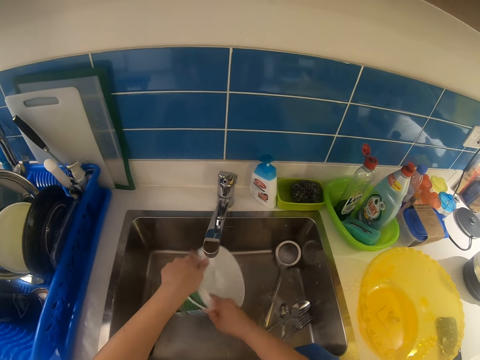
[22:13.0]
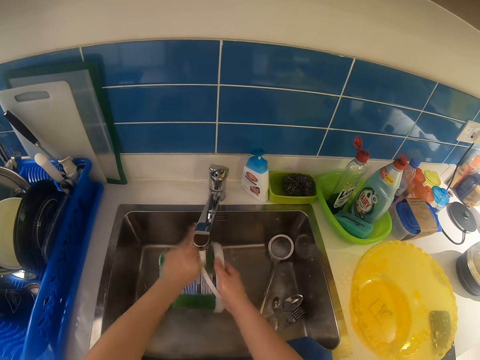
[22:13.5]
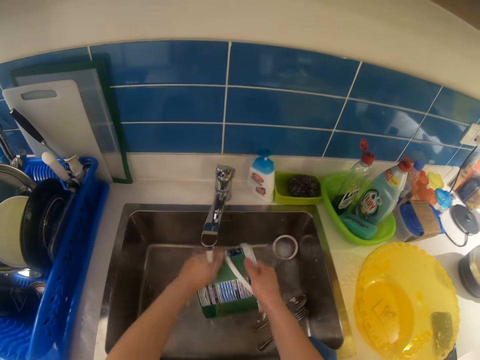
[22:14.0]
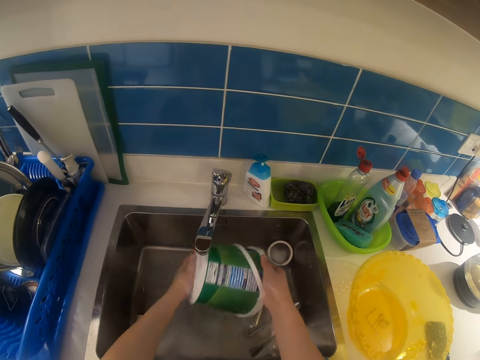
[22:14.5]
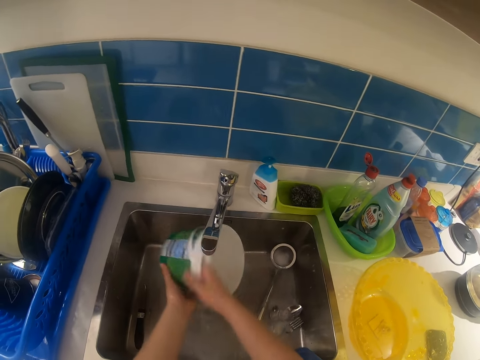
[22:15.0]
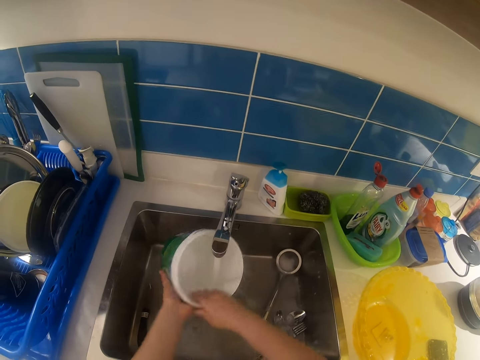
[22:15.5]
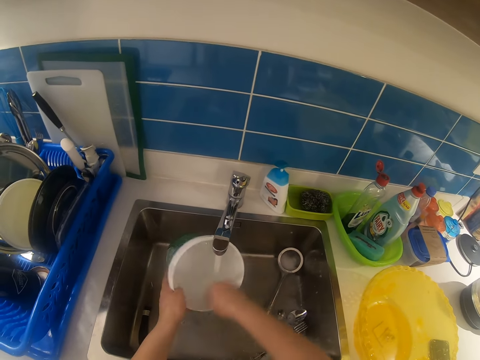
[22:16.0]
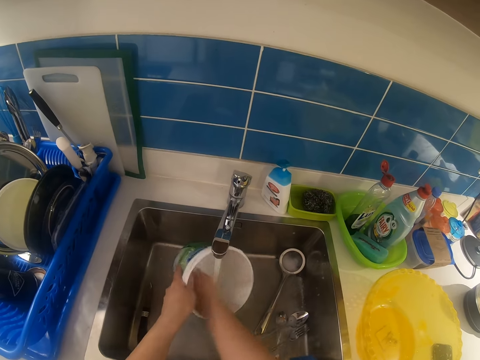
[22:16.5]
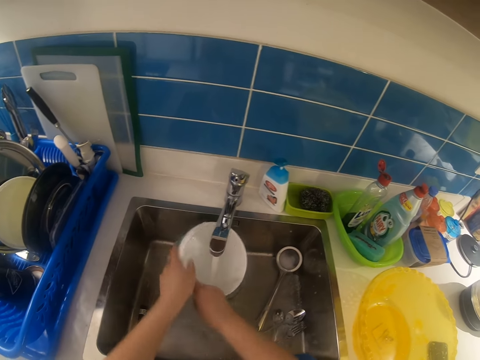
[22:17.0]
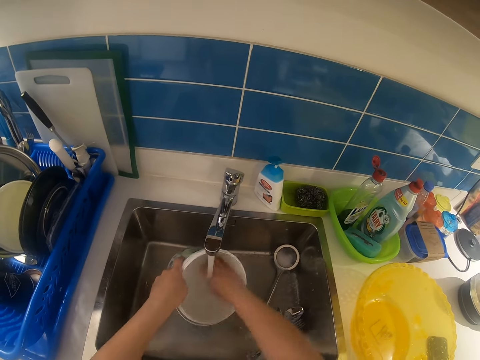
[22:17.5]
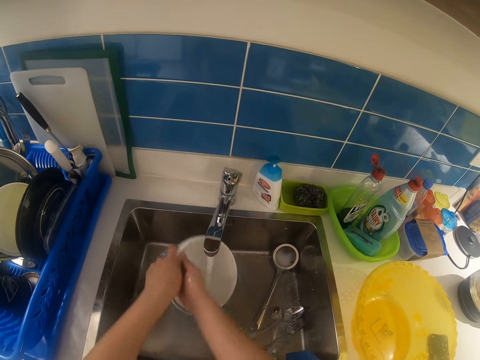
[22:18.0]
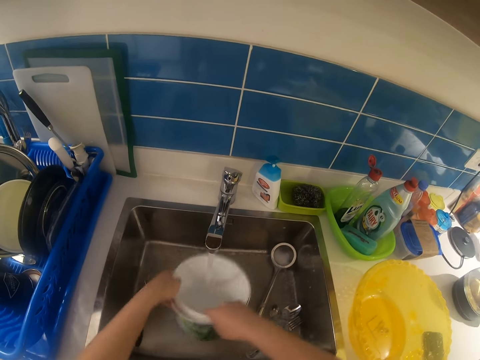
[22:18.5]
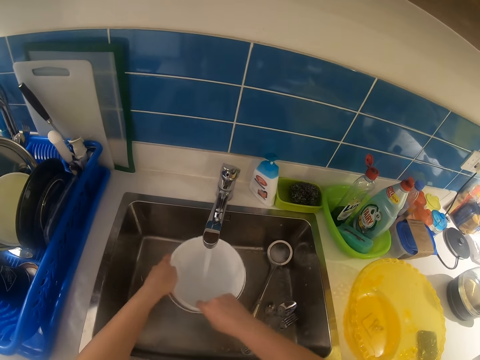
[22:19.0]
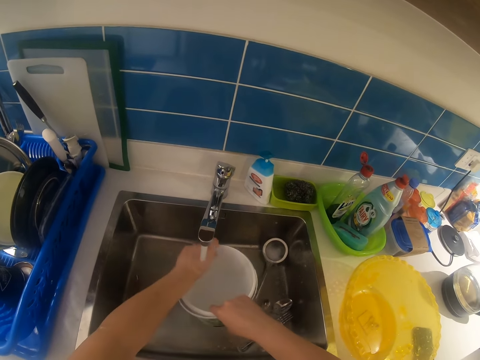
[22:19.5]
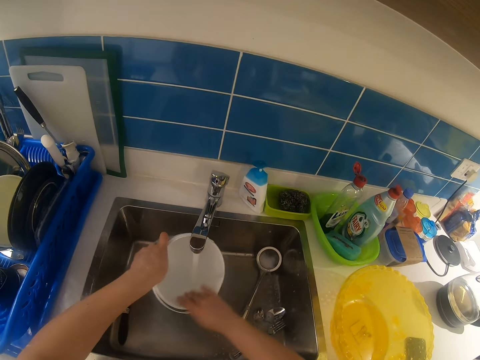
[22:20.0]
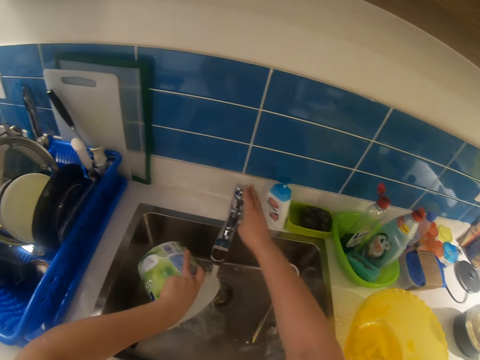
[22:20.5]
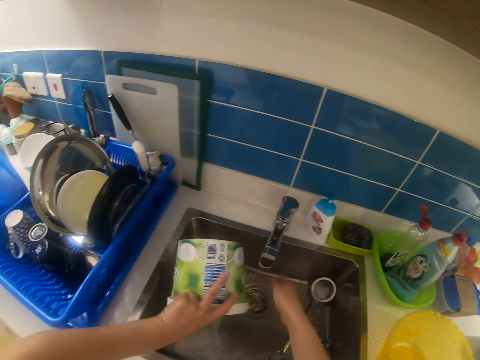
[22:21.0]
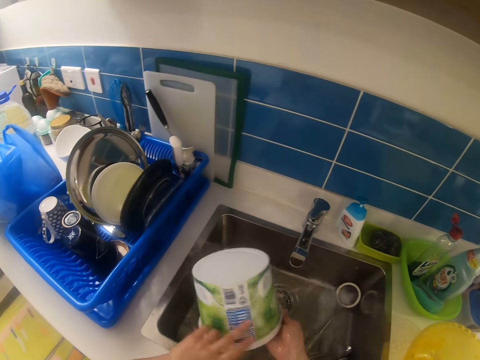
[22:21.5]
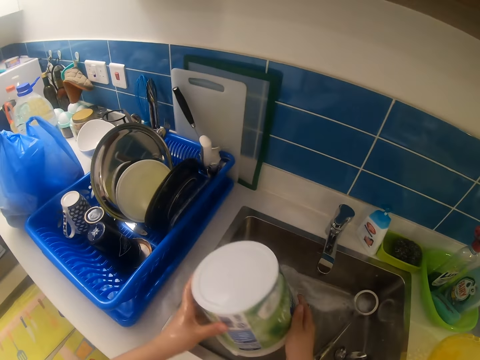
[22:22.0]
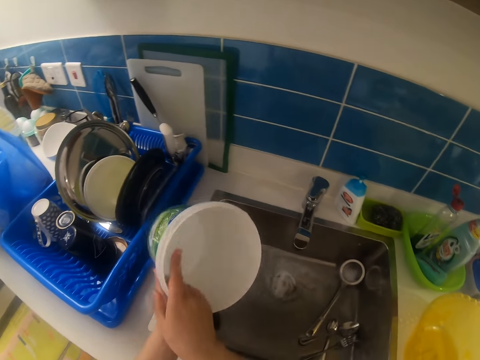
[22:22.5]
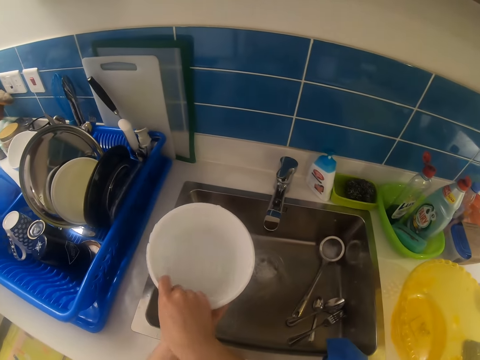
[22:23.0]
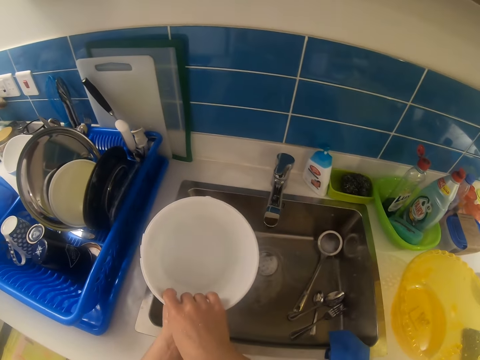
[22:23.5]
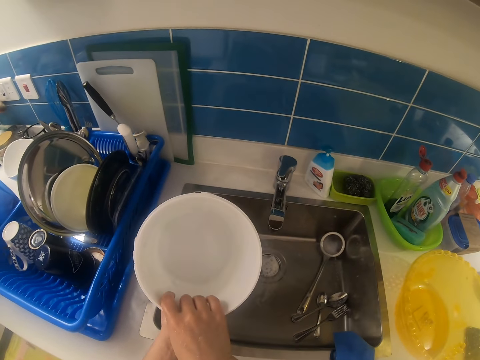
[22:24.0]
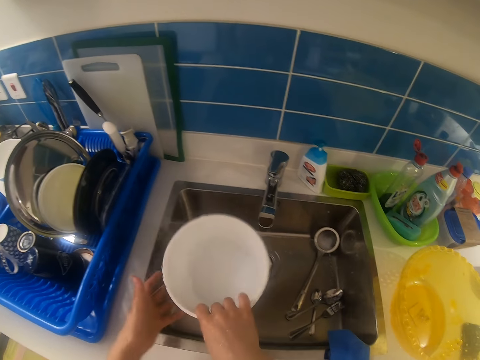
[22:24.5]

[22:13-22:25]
The camera wearer closes the tap with his right hand. He turns the bucket on the sink and looks at the bucket.

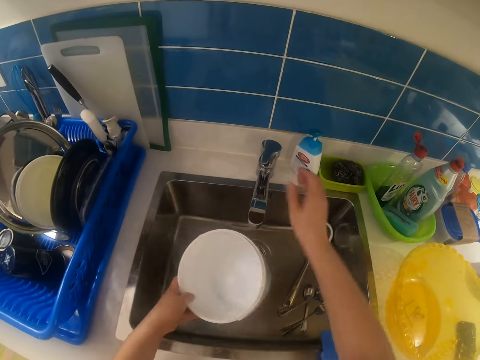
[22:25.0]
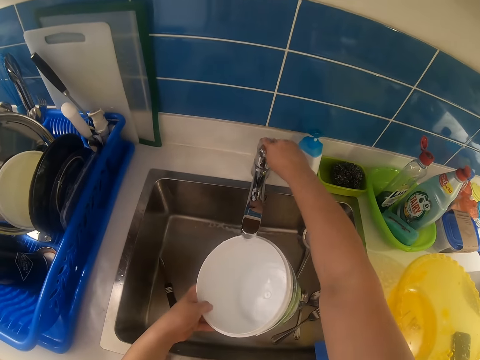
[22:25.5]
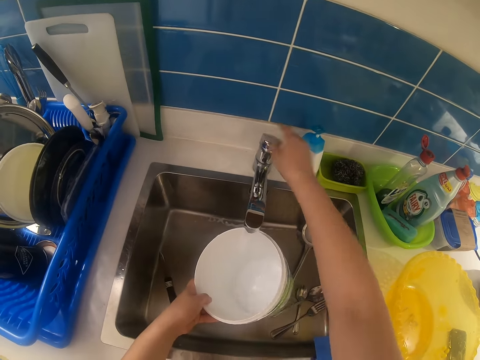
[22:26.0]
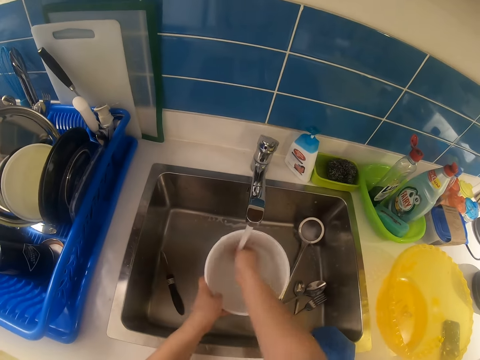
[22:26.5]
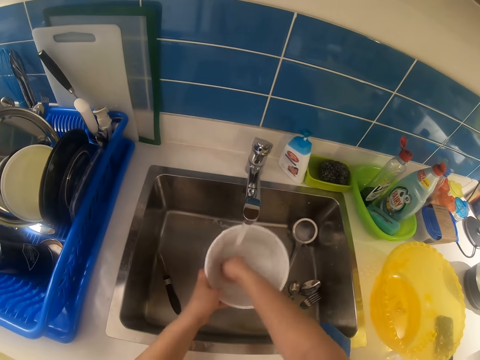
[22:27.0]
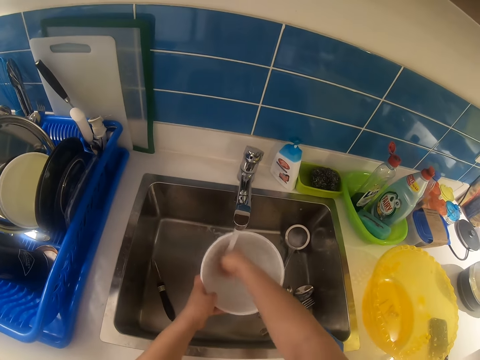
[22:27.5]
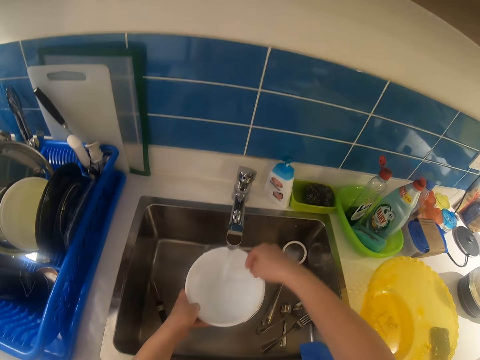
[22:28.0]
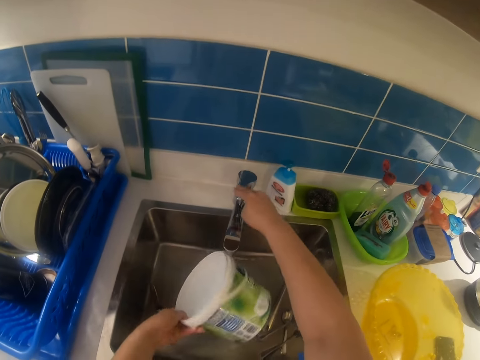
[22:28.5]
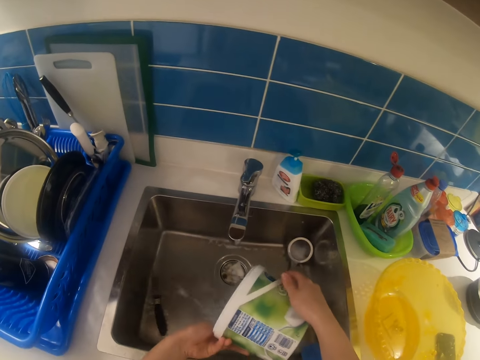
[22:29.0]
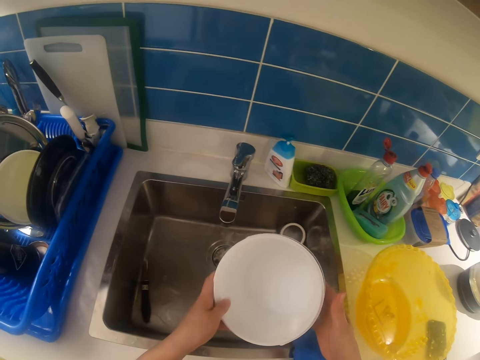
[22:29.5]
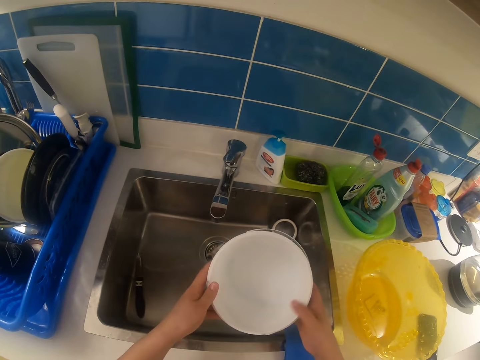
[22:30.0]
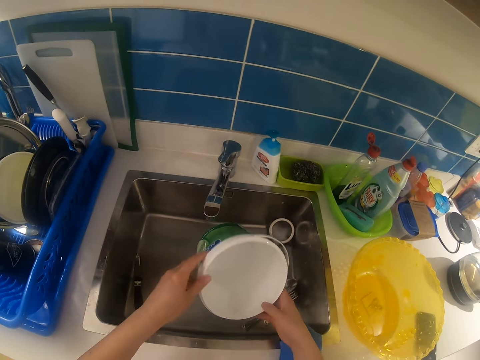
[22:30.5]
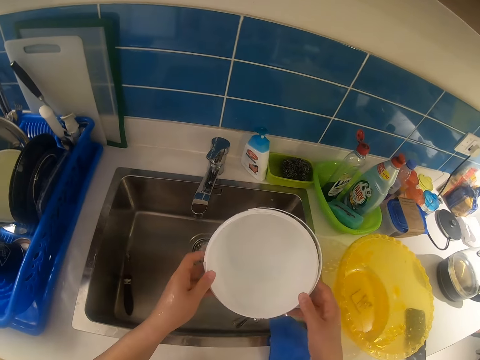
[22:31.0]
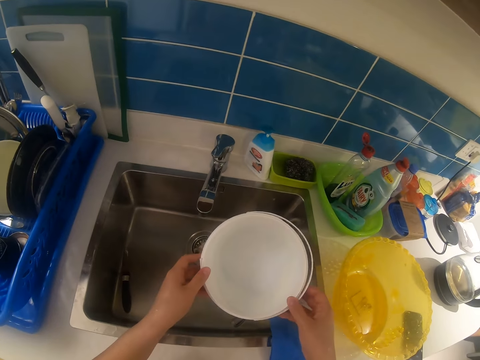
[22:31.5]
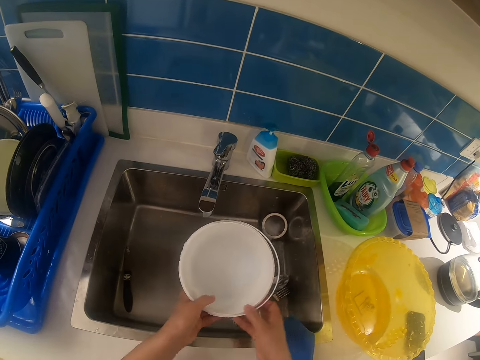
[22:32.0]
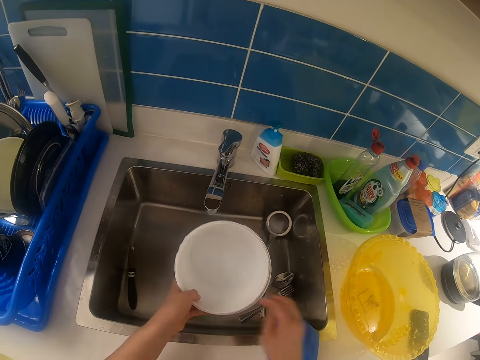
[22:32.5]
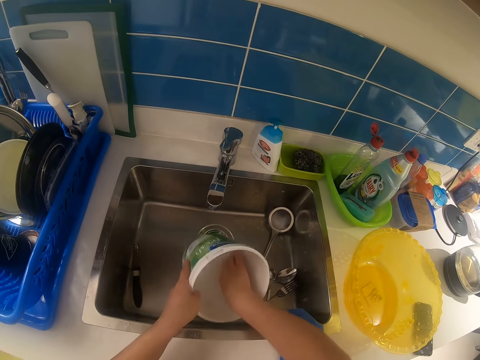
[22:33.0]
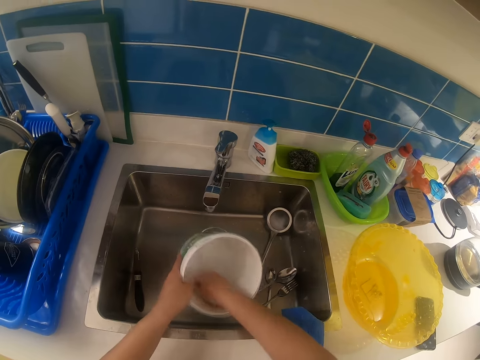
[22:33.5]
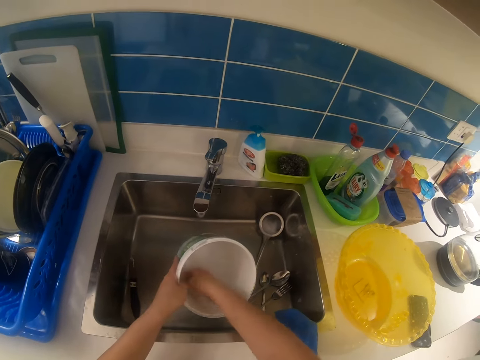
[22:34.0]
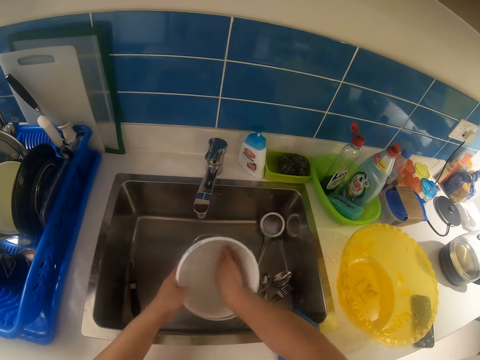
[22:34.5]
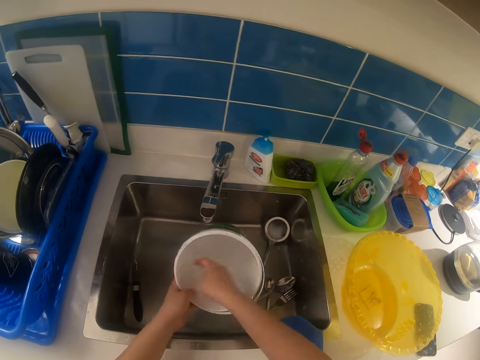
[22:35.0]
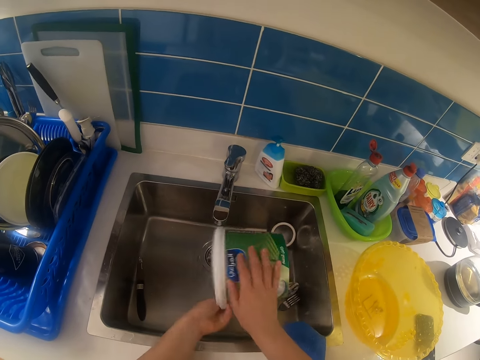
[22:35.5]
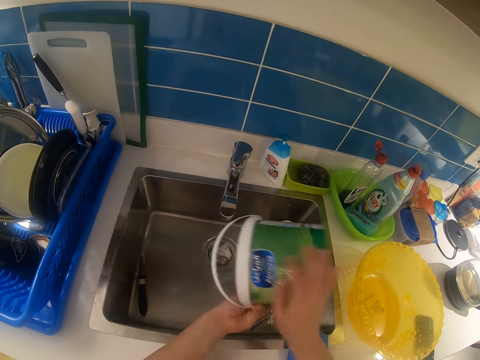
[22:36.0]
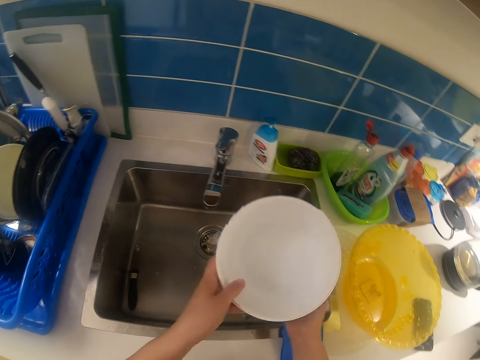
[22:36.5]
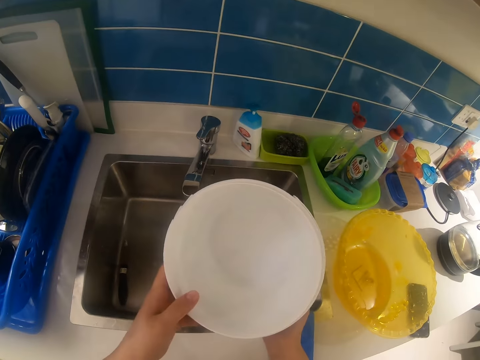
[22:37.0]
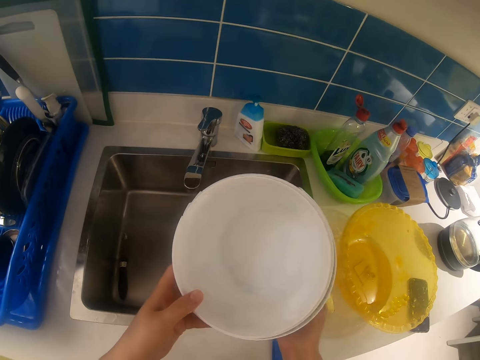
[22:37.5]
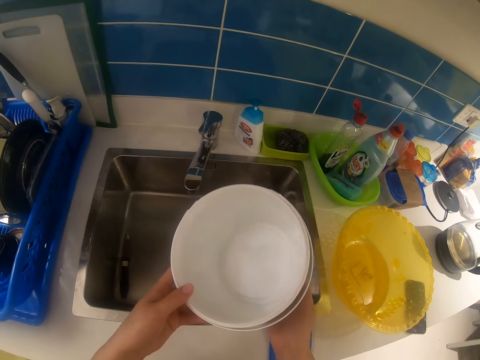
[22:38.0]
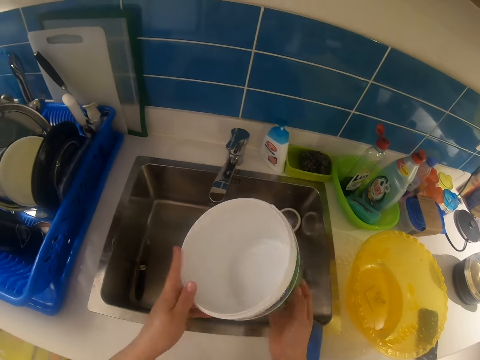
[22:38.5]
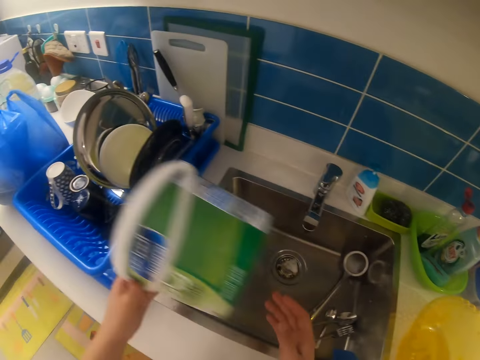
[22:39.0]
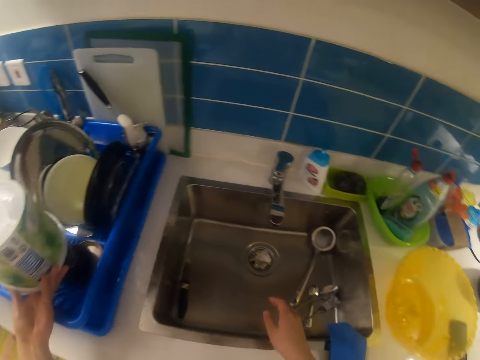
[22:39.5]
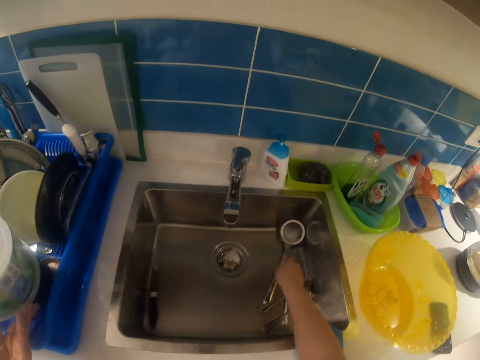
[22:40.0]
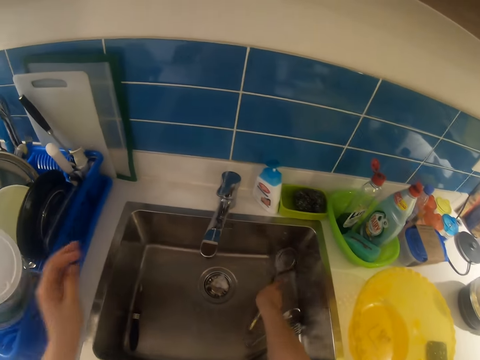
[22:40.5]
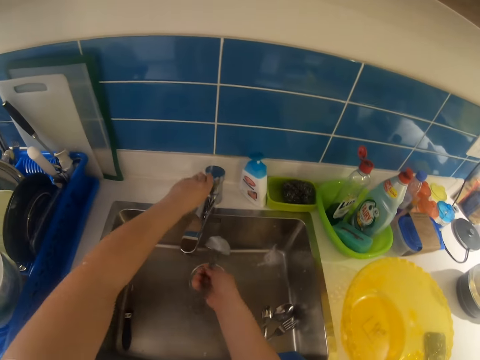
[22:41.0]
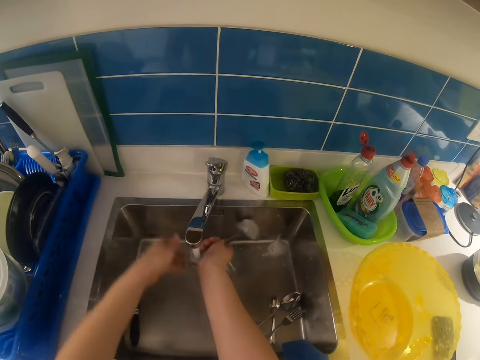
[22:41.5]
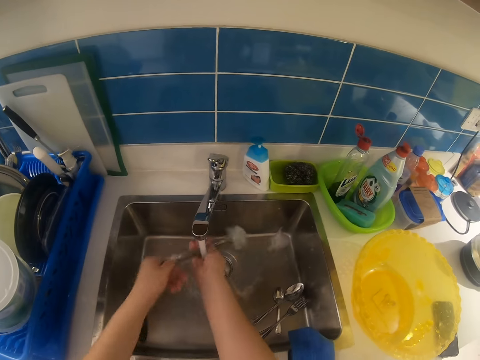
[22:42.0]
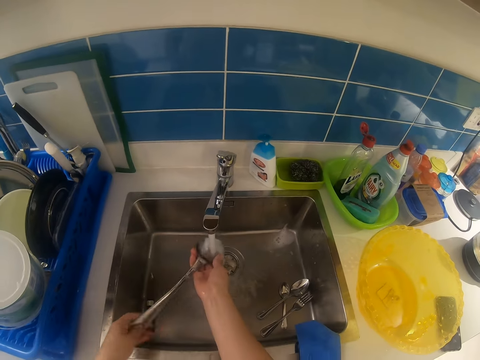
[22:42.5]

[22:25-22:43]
The camera wearer opens the tap with his right hand. He rinses the container or bucket under the tap with both hands. He closes the tap with his right hand. He pours the water in the sink and looks at the bucket. He touches inside the bucket. He scrubs the inside of the container with his right hand. He pours water in the sink and looks inside the bucket. He places the container on the plate rack with his left hand. He picks up the cooking spoon in the sink with his right hand. He opens the tap with his left hand. He rinses the spoon under the tap with both hands.
